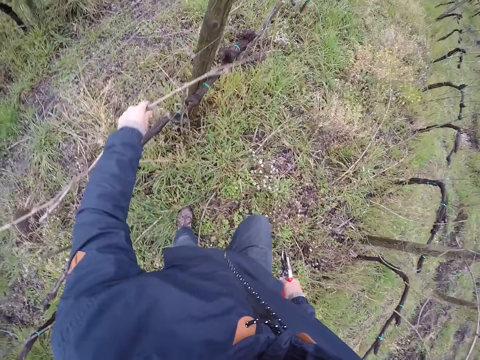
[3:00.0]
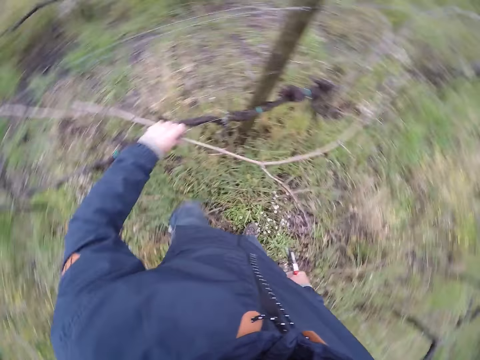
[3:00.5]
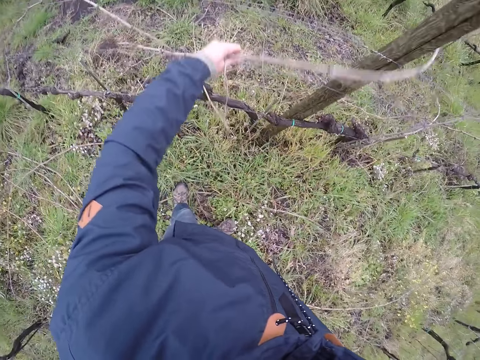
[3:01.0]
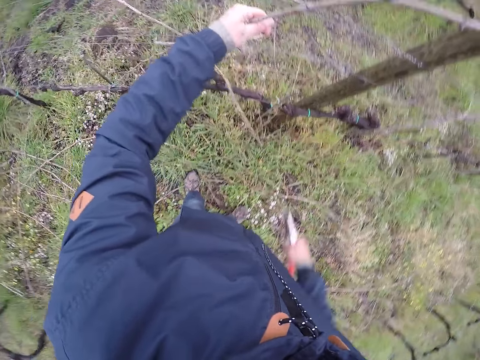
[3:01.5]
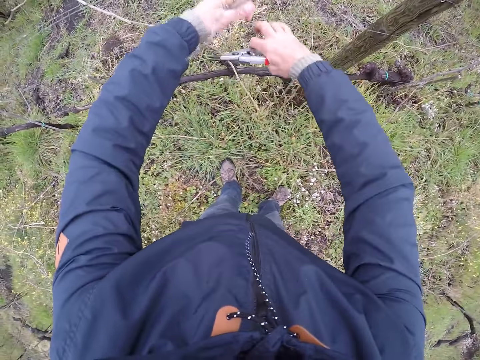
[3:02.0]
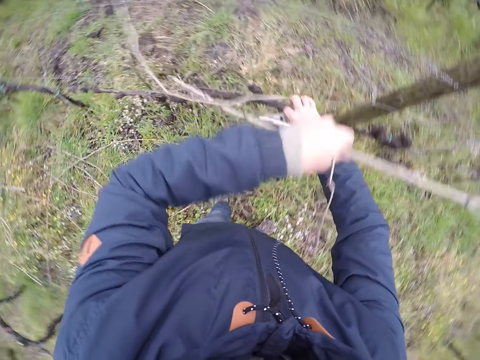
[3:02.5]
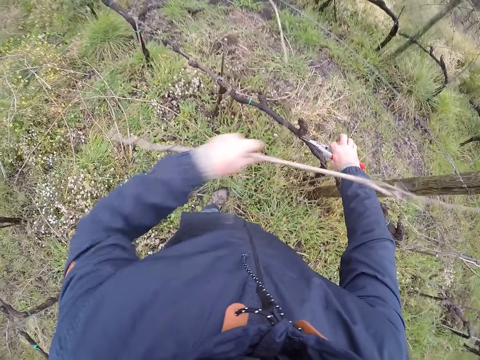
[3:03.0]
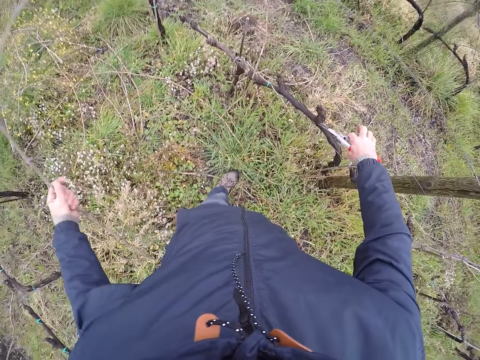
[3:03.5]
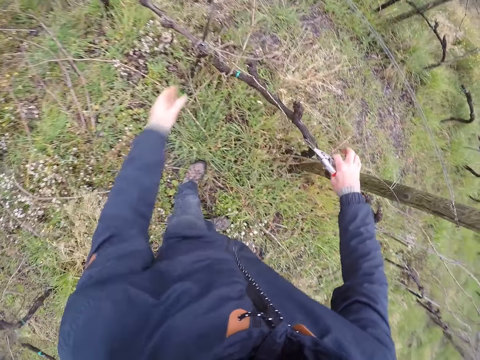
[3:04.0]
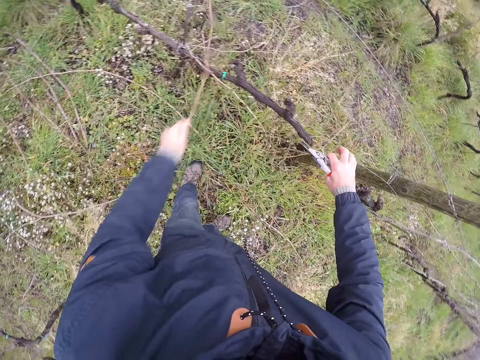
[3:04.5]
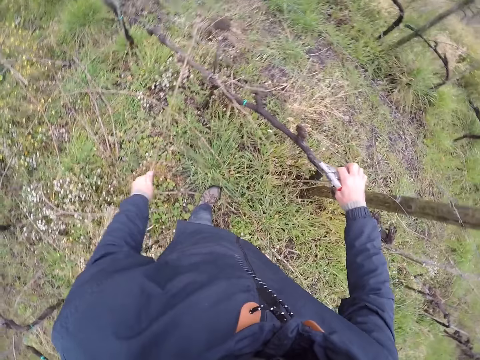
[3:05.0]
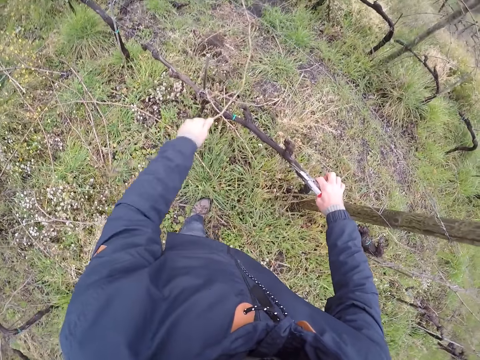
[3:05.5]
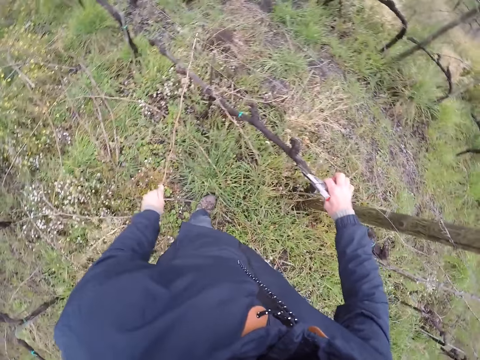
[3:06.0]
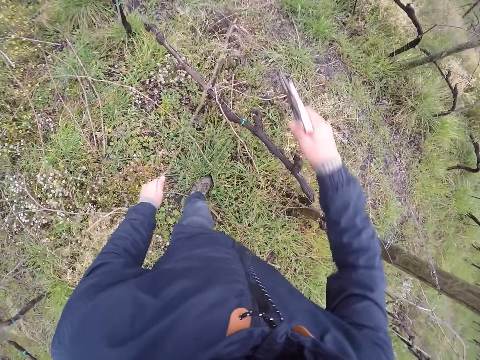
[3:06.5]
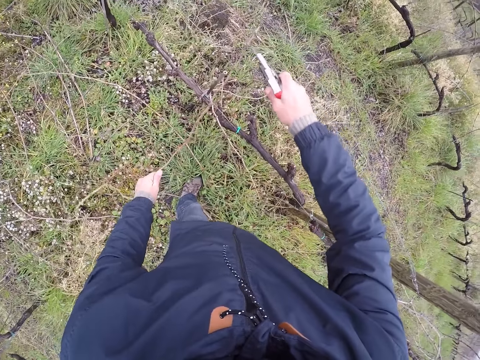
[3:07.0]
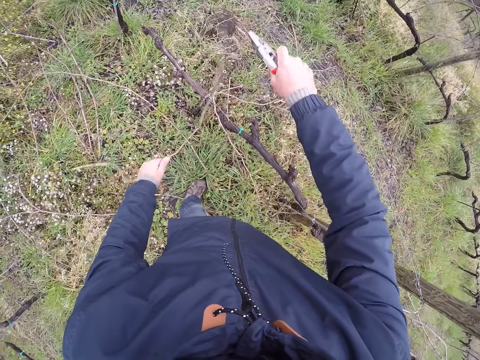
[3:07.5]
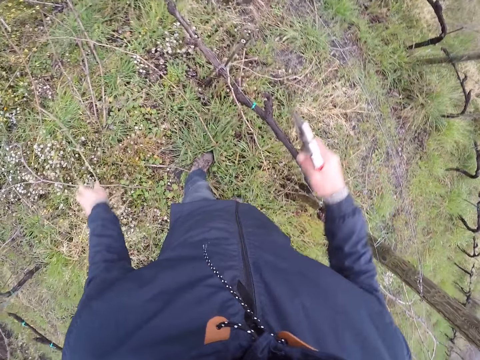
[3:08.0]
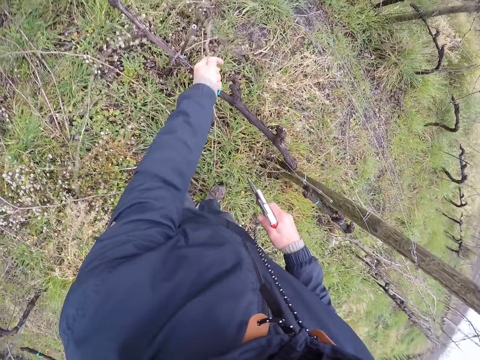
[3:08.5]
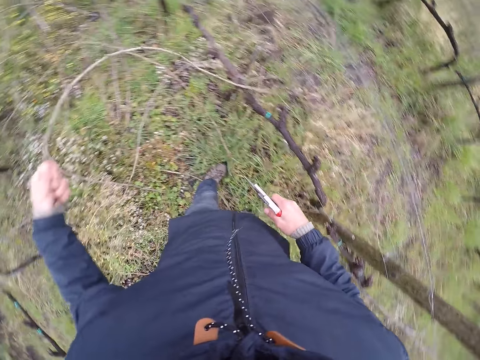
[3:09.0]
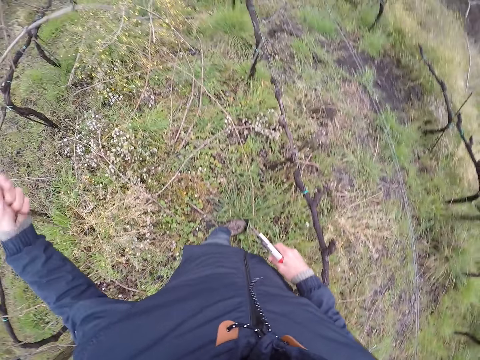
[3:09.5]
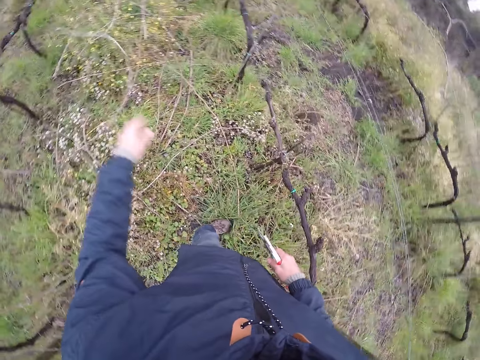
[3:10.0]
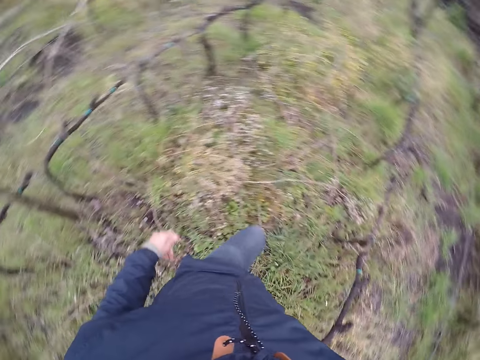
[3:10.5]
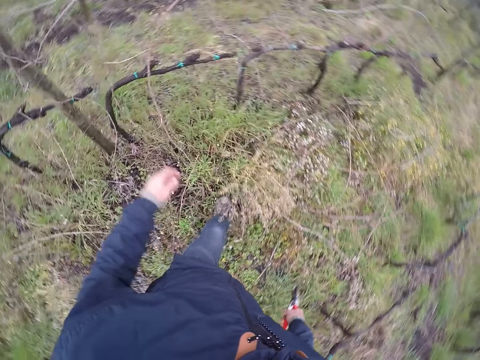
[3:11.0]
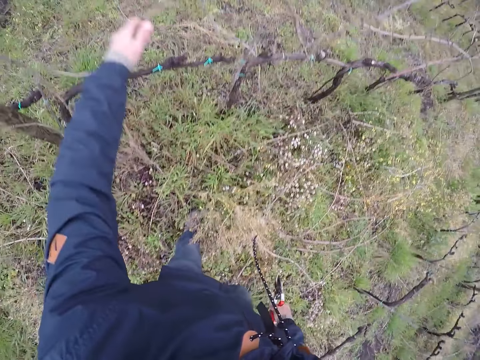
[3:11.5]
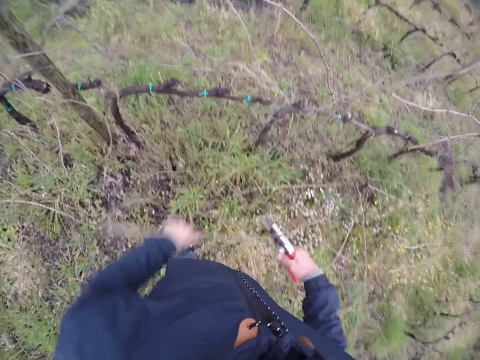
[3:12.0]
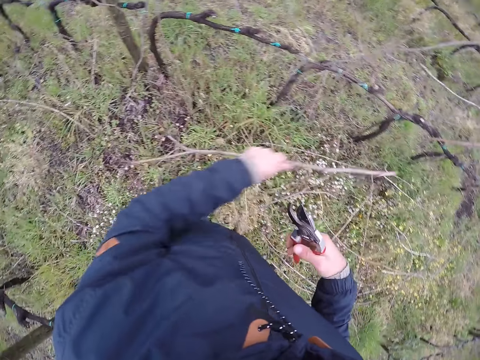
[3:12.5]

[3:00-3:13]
The camera wearer holds a twig around the wire with his left hand. He picks the twig. He pulls the wire with his right hand. He pulls the twigs. He drops the twig in his left hand on the floor. He pulls a twig around the wire with his left hand. He cuts the twig with the lopper in his right hand. He drops the twig in his left hand on the floor. He picks a twig around the wire with his left hand. He pulls the twig. He drops the twig in his left hand on the floor. He picks the twig. He pulls a twig around the wire with his left hand.

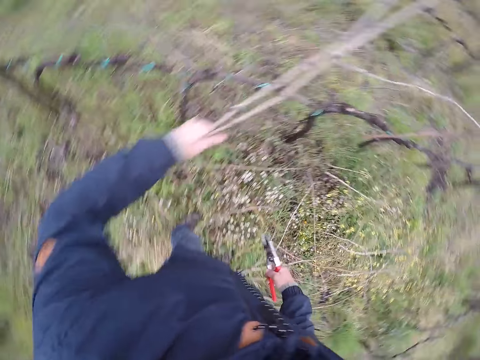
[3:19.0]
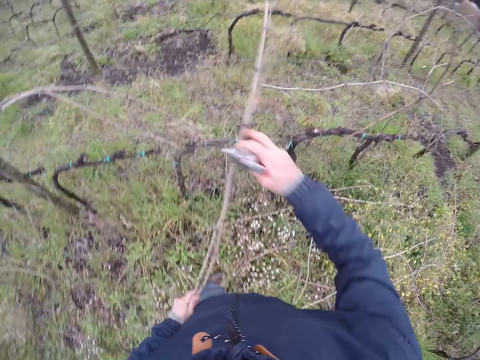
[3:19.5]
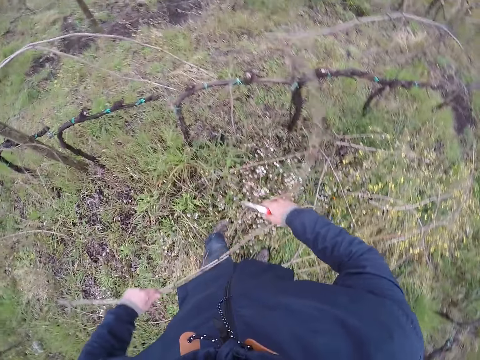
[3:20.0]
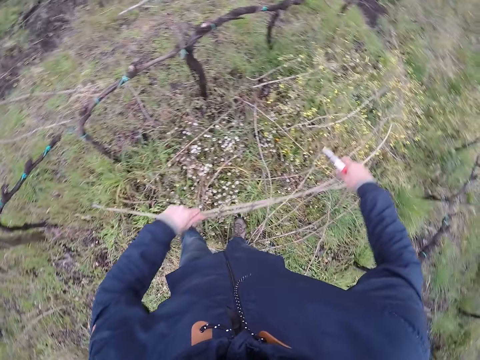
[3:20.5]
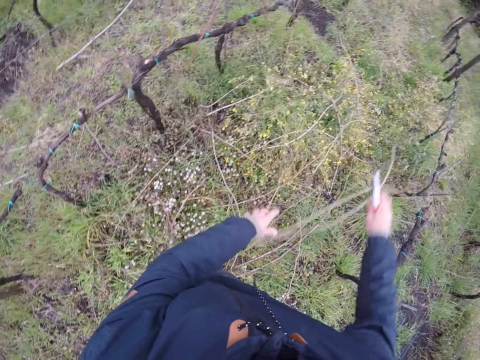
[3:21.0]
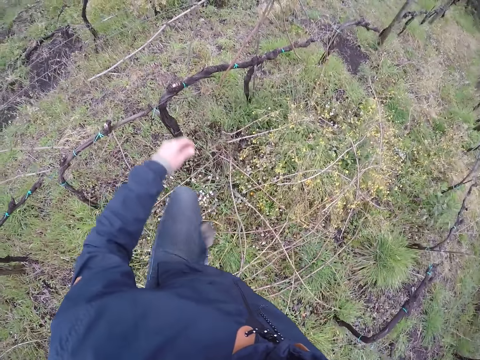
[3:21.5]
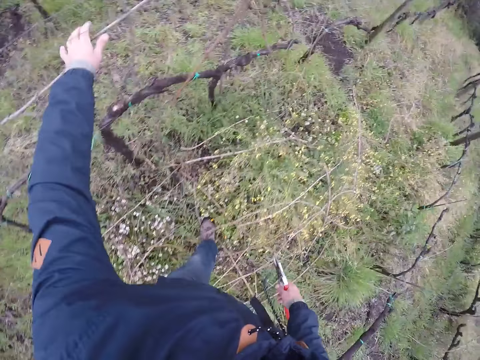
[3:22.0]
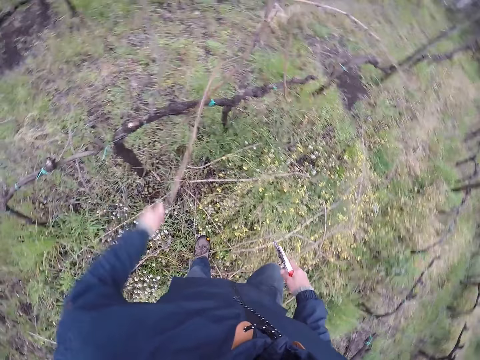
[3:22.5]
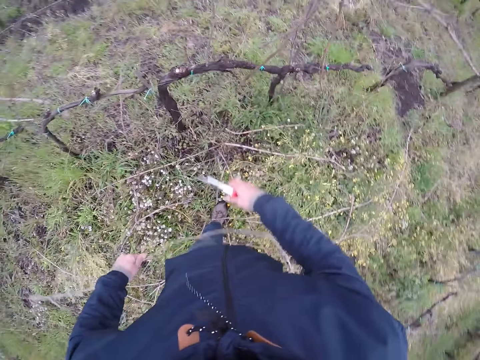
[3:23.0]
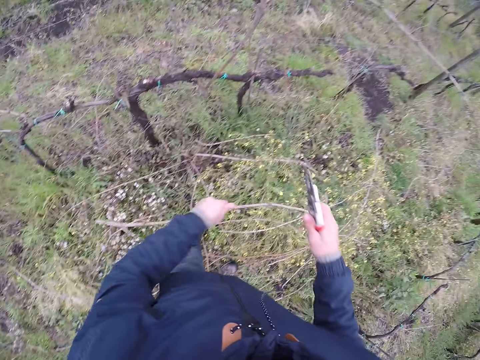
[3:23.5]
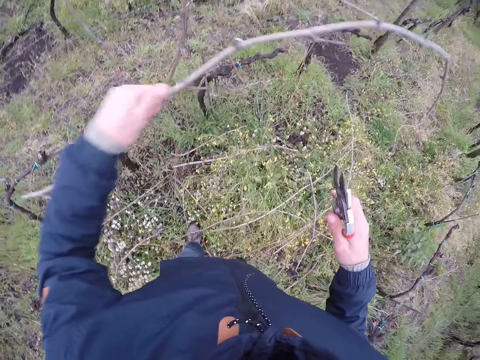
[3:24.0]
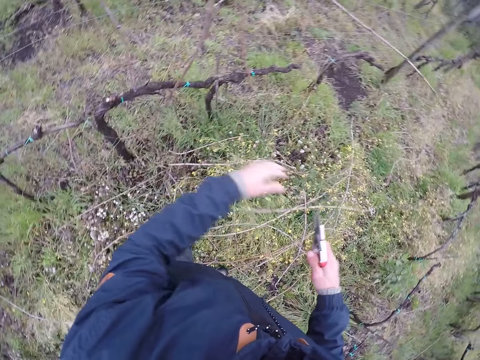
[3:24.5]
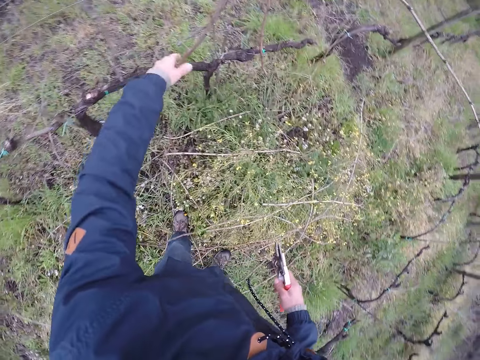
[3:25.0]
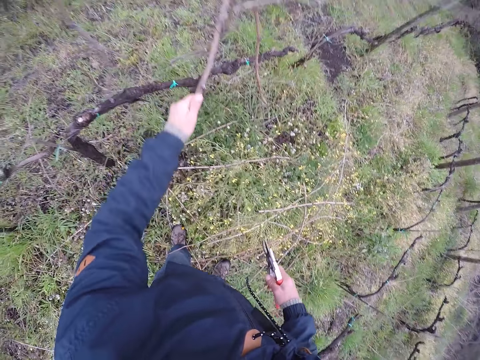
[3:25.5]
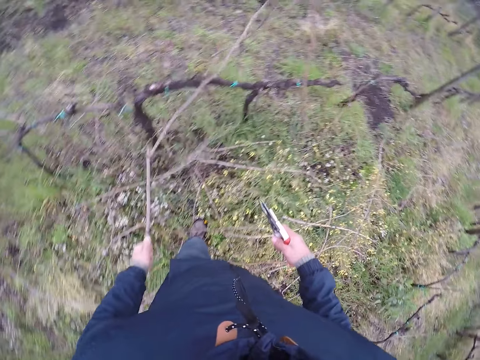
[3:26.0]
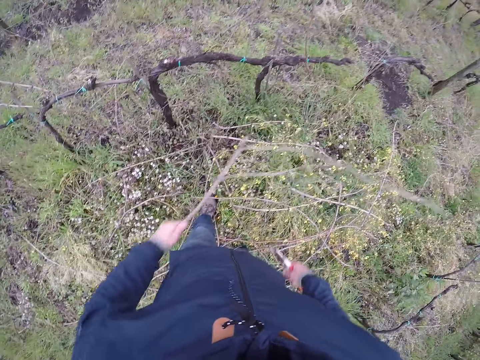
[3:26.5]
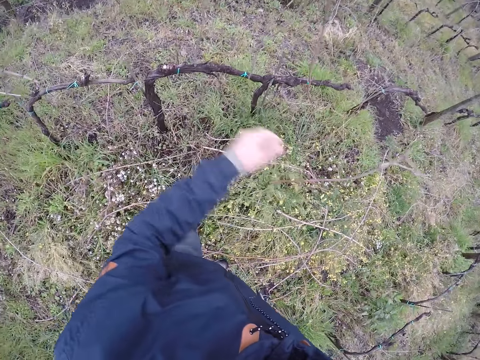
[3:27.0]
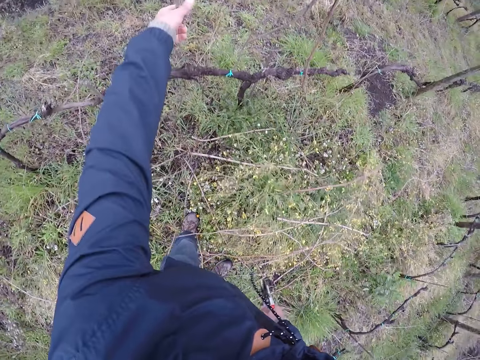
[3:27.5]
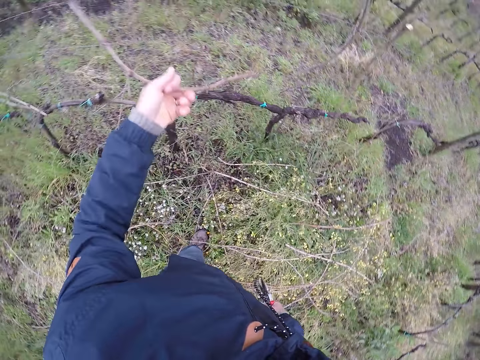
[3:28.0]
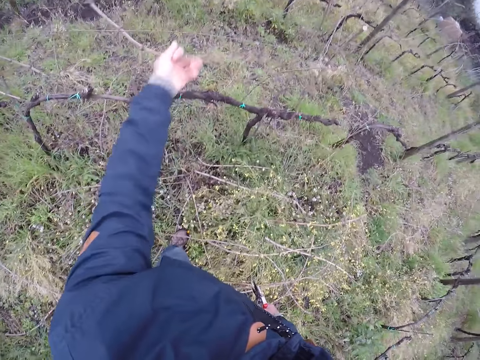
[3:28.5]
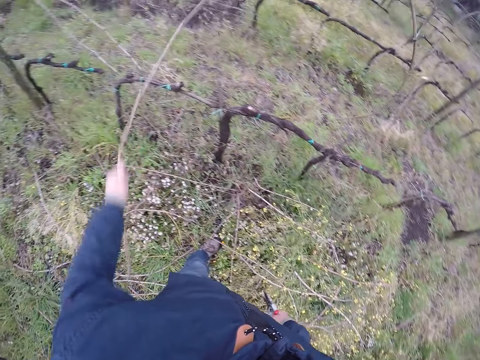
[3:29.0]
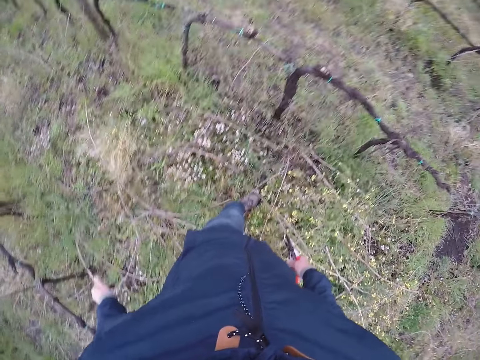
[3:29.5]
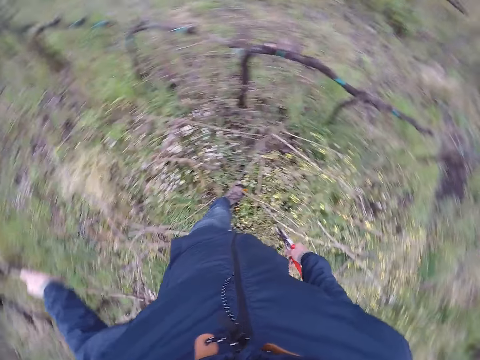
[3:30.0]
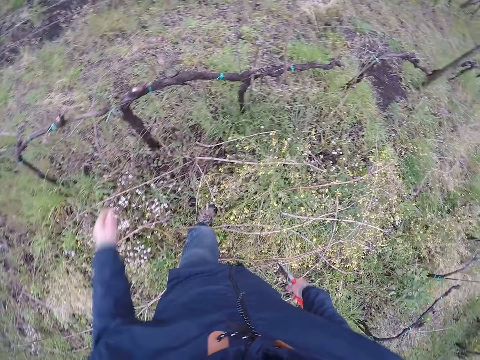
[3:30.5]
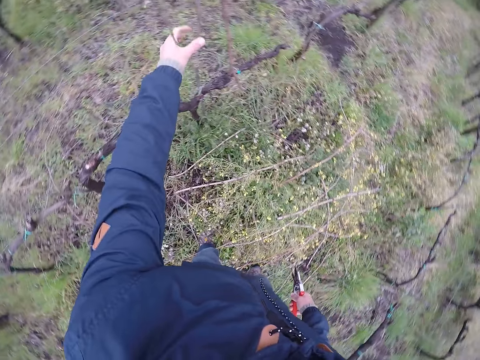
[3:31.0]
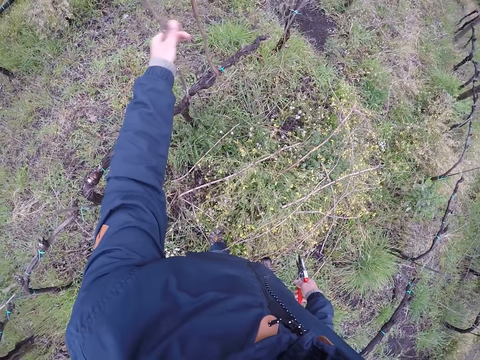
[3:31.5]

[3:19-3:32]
The camera wearer holds the twigs in his left hand with his right hand. He drops the twigs in his left hand on the floor. He pulls a twig around the wire with his left hand. He drops the twig in his left hand on the floor. He pulls a twig around the wire with his left hand. He drops the twig in his left hand on the floor. He pulls a twig around the wire with his left hand. He drops the twig in his left hand on the floor. He pulls the twig.
